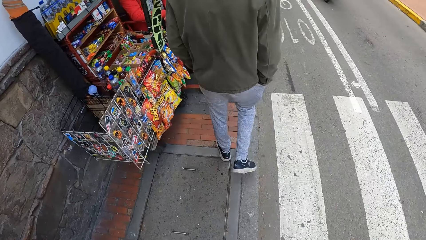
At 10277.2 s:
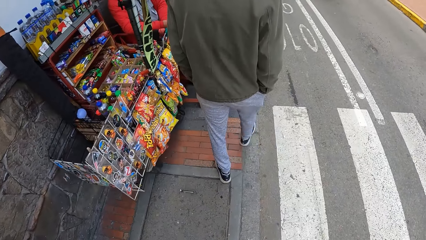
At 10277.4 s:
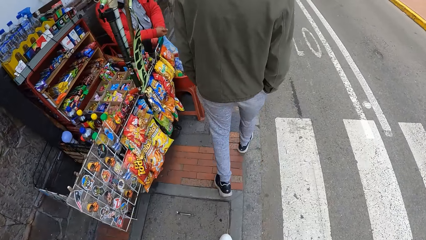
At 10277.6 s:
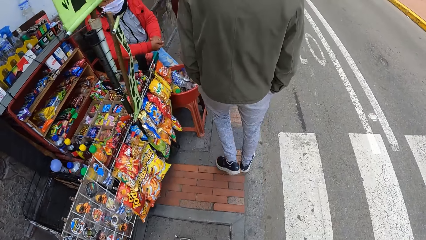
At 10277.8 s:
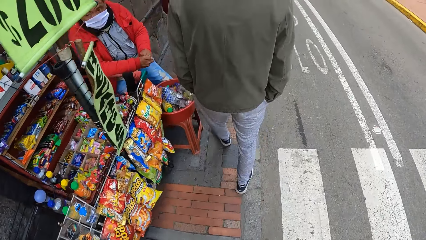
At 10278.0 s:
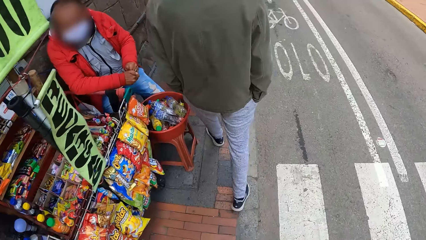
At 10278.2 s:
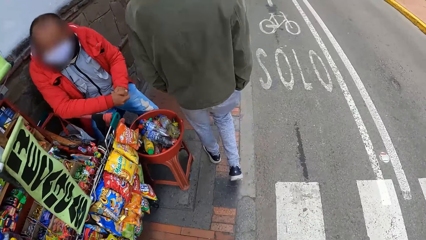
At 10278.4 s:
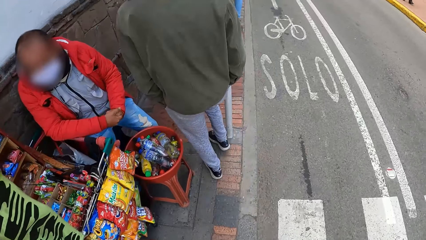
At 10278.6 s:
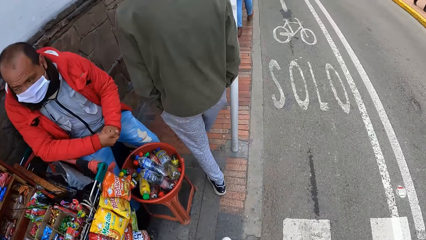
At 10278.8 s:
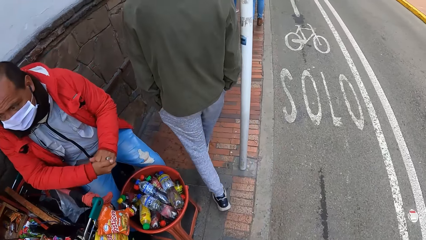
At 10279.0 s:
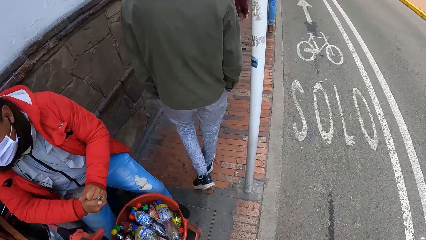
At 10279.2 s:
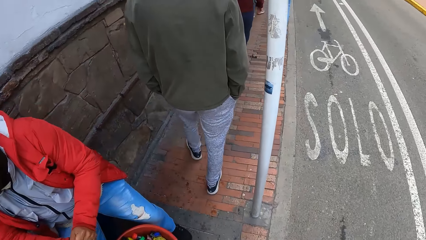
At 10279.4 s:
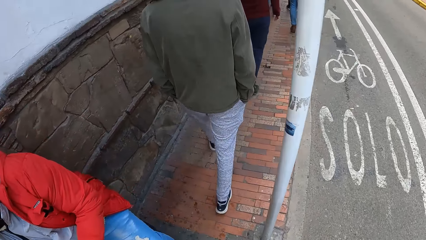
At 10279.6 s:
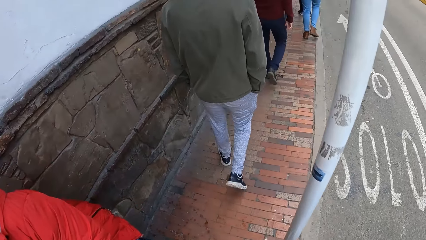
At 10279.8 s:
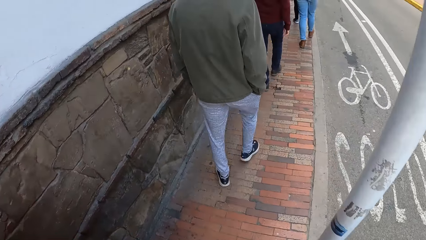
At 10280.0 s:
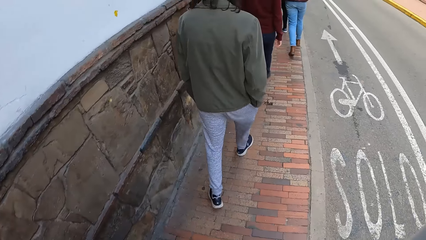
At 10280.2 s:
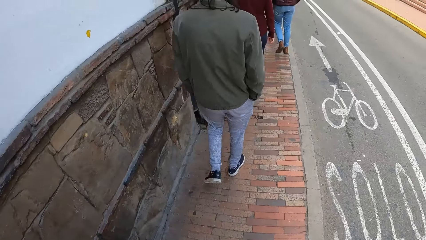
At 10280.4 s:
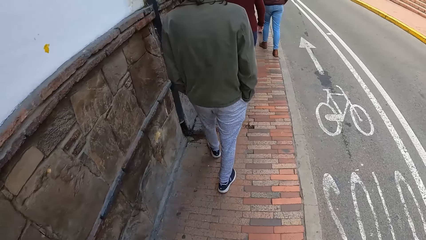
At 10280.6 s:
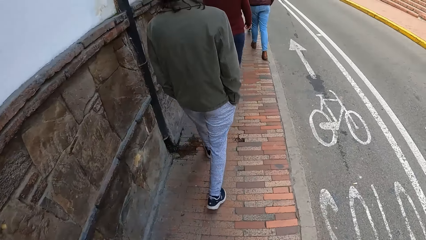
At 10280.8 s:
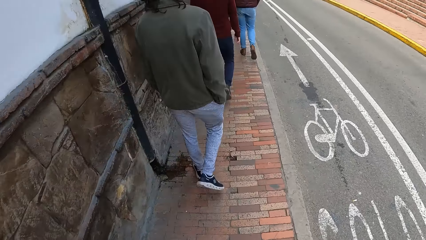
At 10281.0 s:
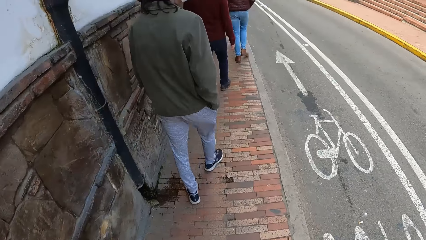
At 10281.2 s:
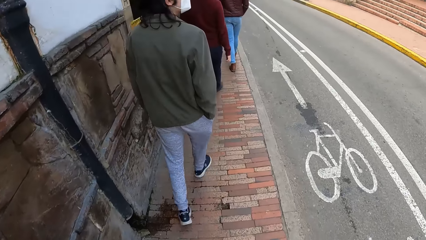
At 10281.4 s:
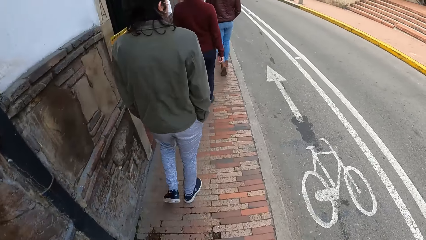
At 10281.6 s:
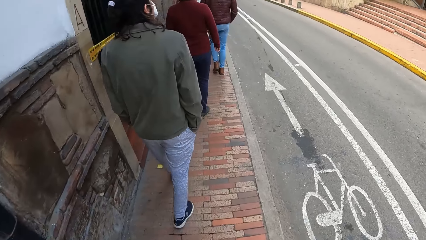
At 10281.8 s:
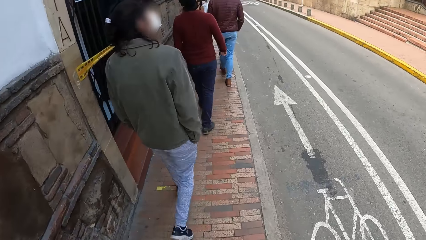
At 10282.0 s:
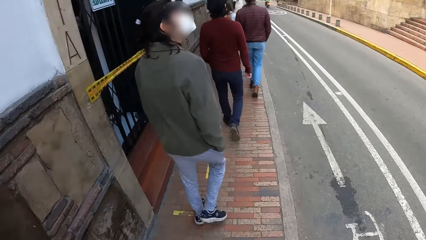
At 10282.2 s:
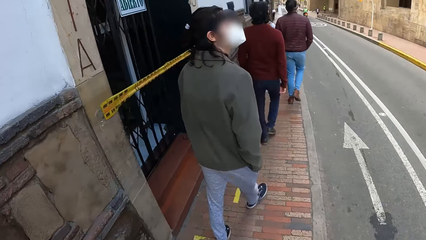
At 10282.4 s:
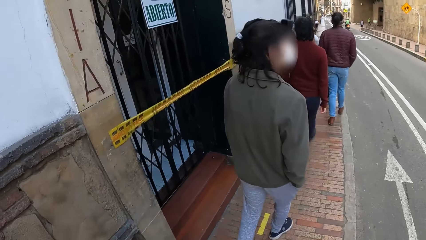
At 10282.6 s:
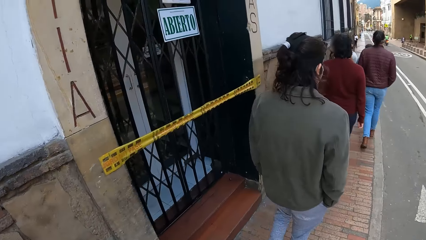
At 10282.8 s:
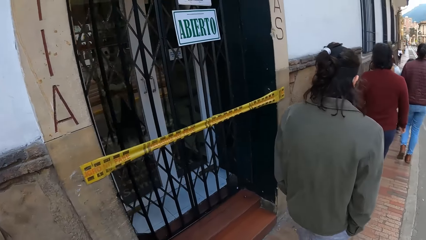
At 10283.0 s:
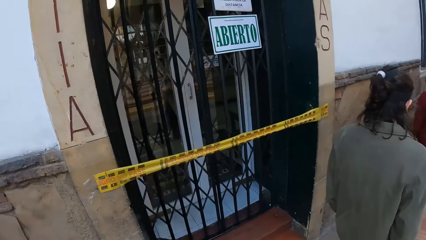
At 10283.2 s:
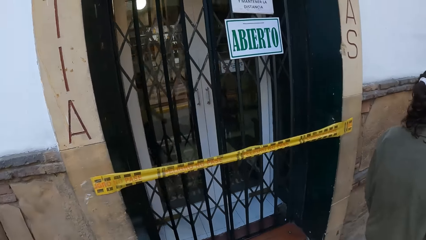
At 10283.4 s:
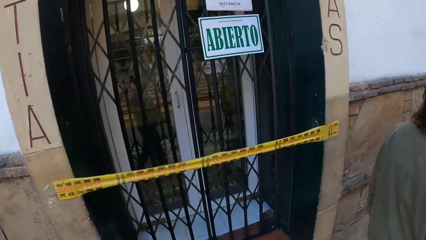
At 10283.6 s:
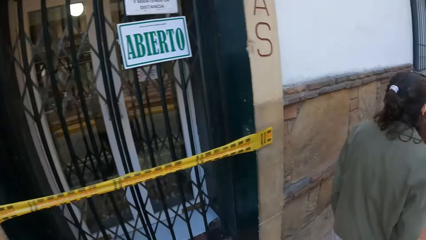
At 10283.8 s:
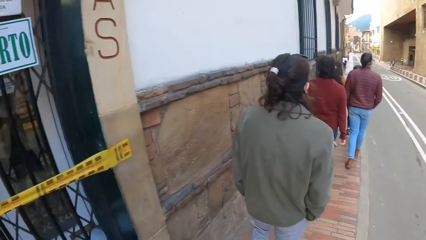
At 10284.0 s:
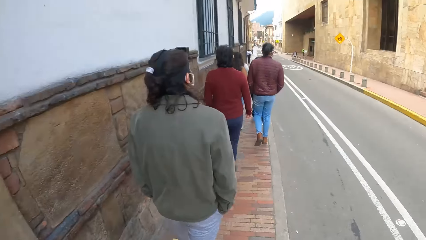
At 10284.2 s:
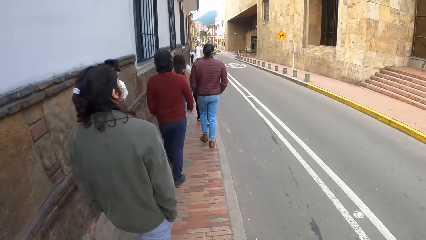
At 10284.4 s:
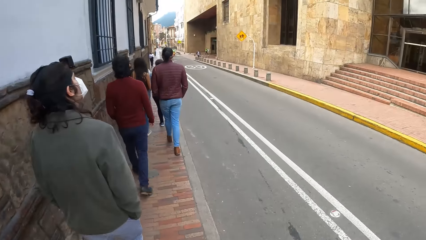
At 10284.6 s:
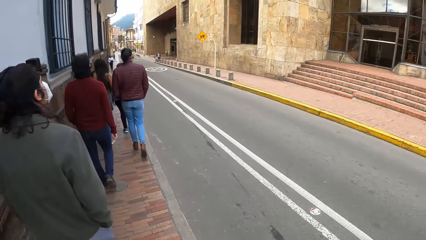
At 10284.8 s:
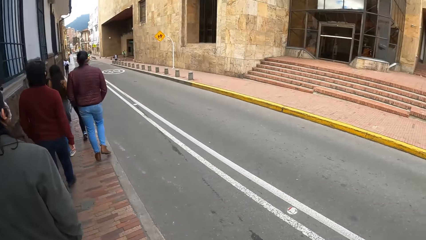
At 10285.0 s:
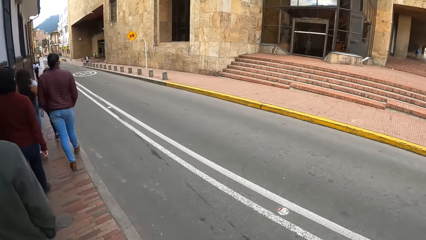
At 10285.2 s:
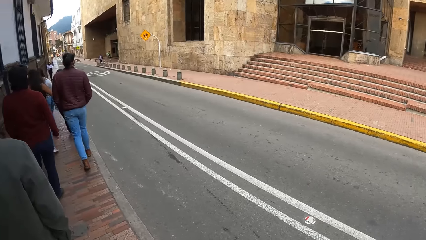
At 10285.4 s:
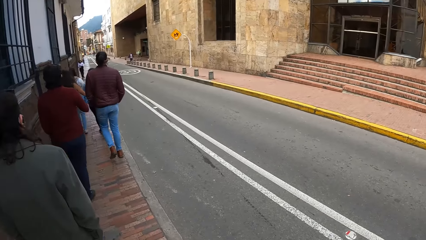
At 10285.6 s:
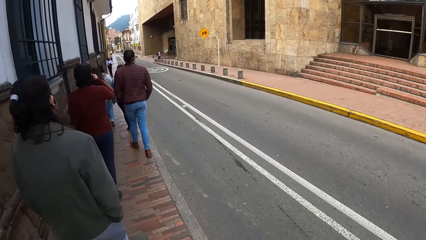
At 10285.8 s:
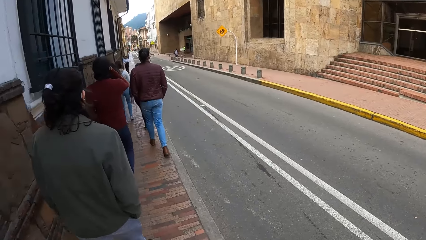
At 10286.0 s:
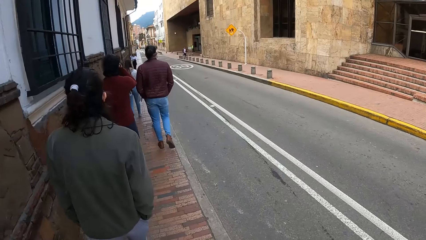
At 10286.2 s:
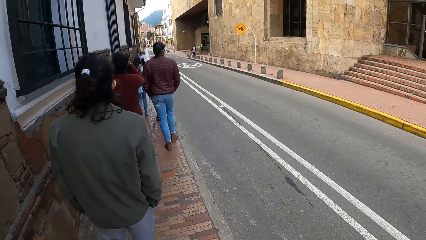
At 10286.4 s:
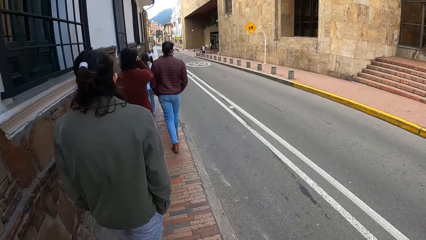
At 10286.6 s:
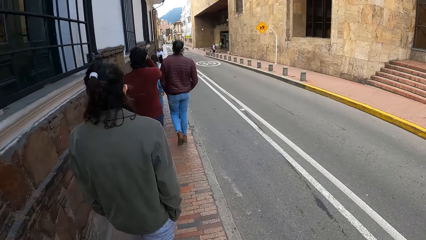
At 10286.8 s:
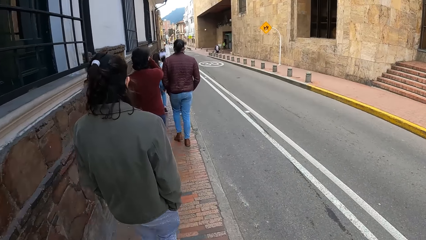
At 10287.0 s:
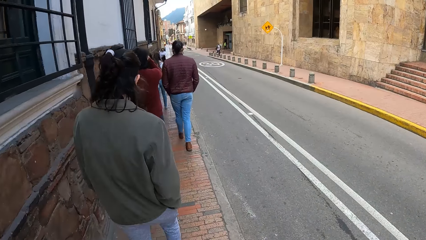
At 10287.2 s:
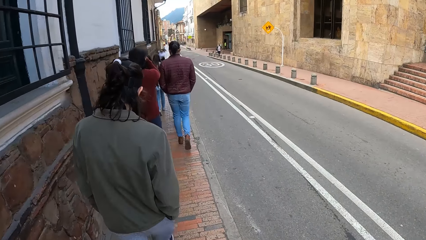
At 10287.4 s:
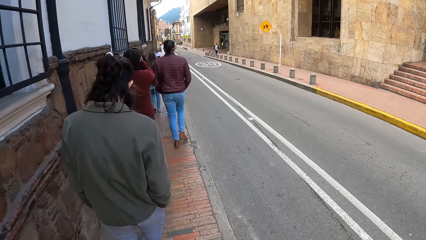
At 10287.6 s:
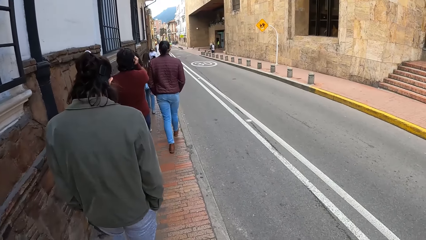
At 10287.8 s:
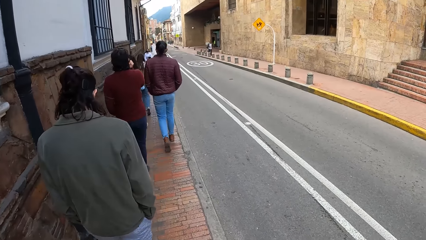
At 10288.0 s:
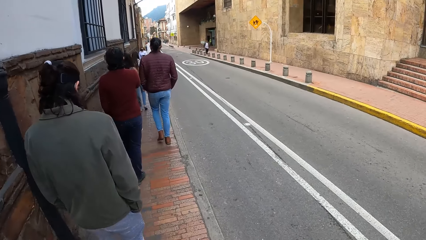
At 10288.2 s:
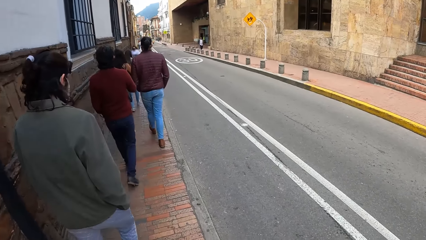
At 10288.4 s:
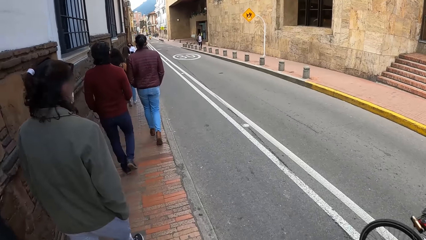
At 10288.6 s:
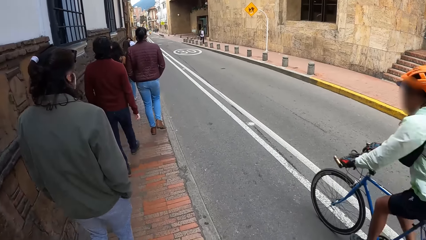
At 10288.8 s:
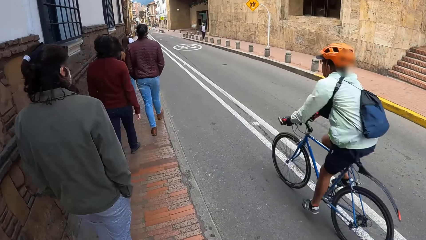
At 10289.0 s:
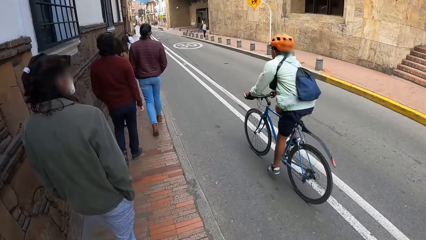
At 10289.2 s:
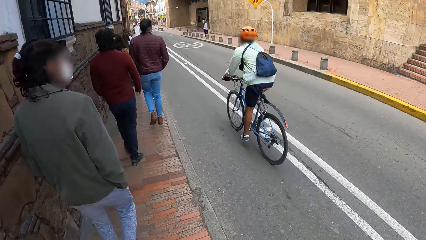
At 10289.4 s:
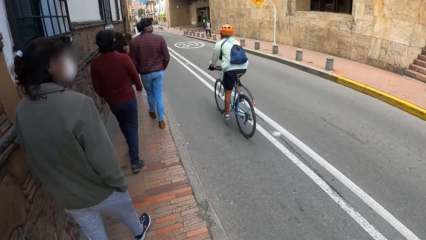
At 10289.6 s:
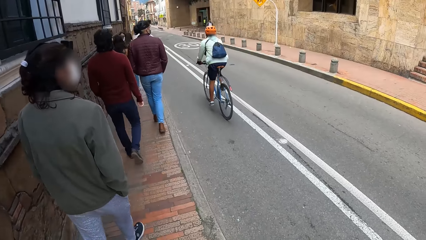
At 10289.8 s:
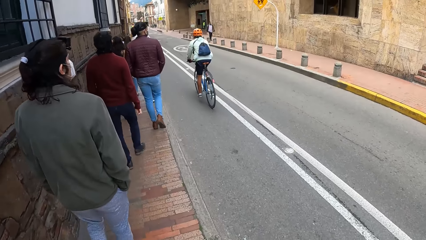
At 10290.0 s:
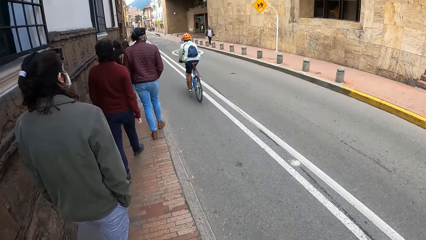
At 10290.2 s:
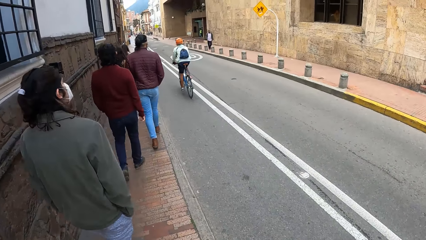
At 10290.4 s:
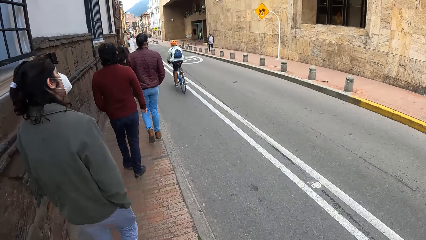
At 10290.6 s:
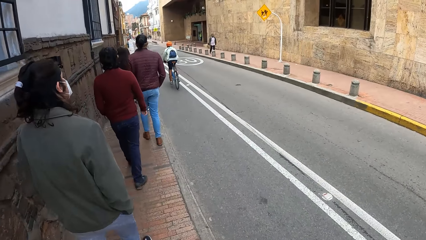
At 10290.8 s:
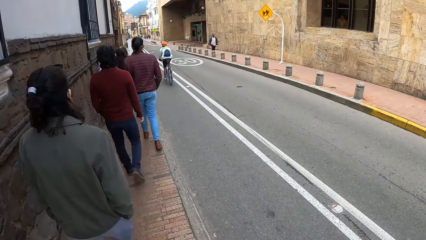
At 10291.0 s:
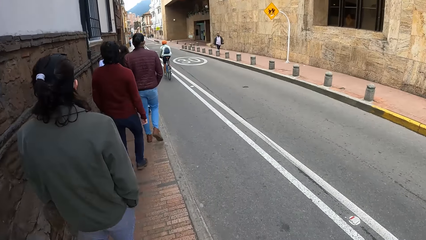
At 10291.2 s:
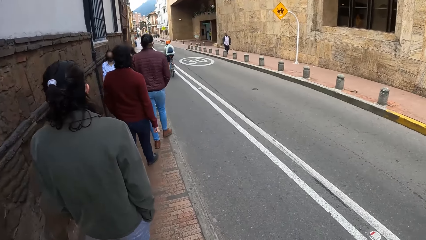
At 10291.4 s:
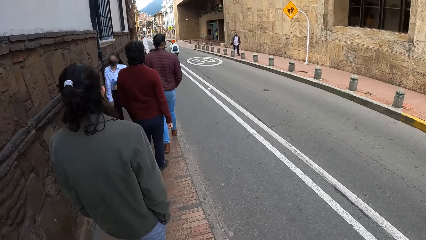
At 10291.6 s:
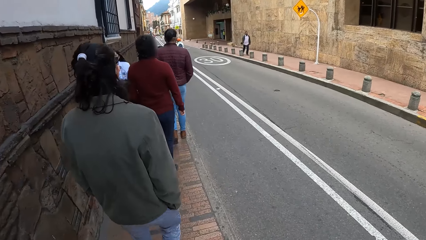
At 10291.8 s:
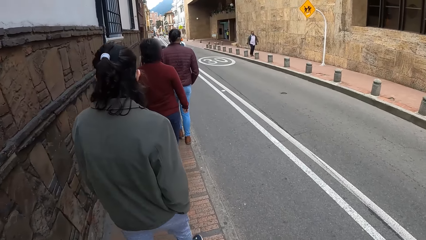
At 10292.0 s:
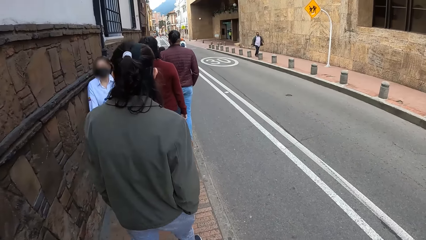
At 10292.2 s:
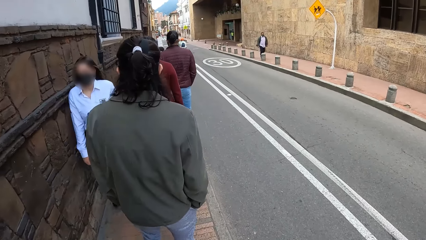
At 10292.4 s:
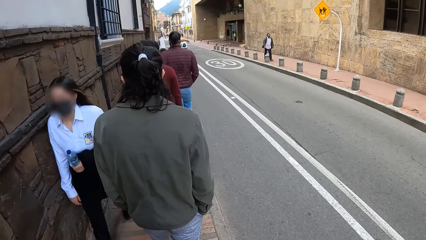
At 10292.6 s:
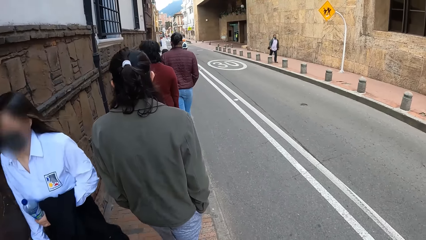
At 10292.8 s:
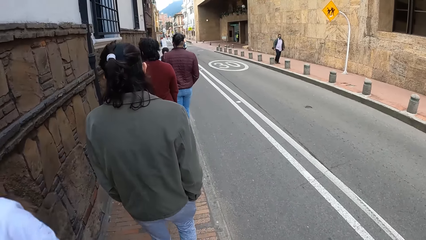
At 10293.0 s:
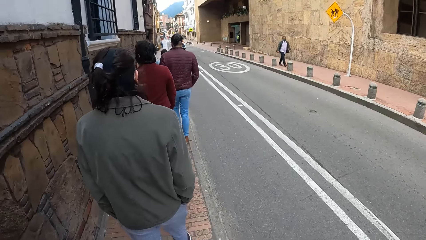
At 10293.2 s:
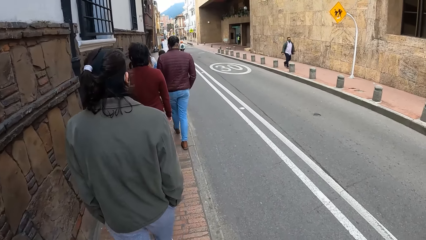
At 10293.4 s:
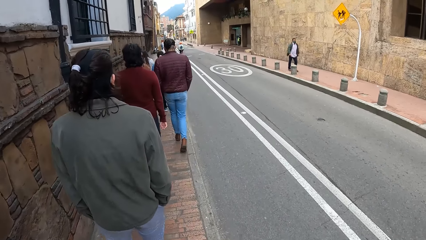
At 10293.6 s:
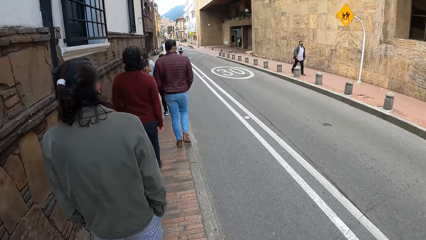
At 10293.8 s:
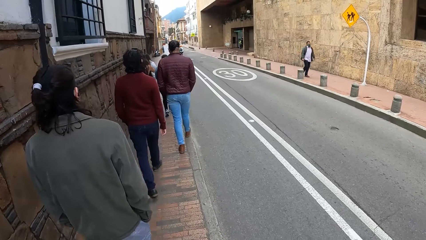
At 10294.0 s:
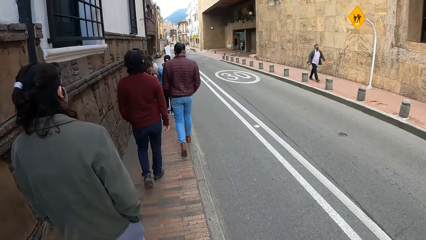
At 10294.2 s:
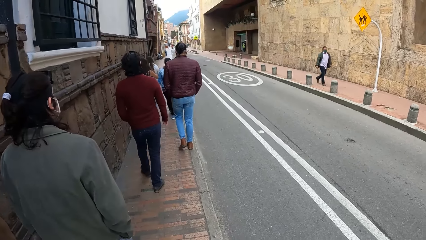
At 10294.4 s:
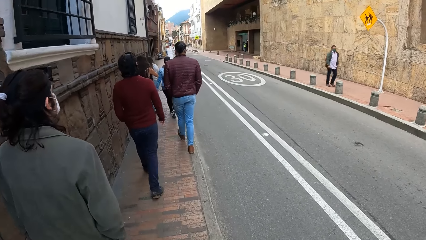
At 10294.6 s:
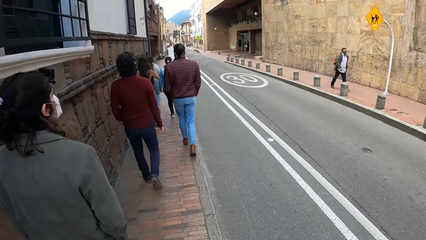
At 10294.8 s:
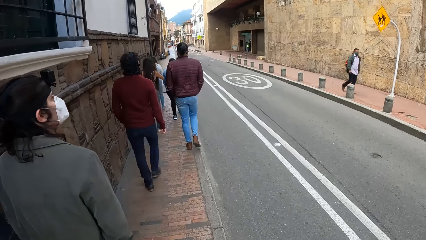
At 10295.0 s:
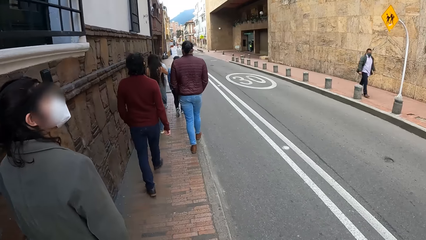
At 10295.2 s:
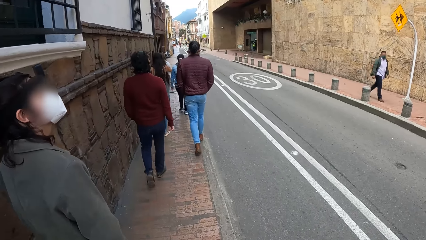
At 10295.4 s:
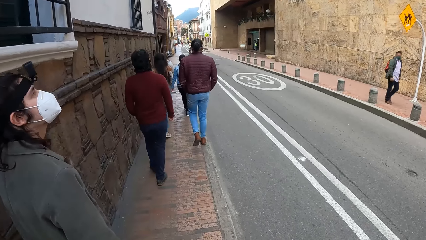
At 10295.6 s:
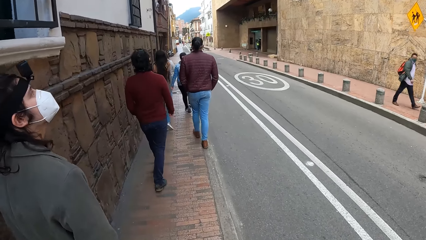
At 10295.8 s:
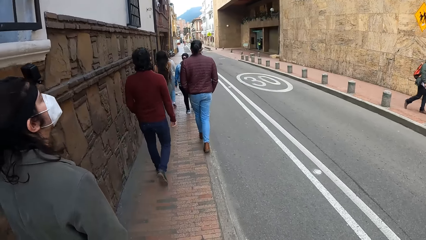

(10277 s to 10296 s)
A man rubs his hands together. Another man raises his right hand toward his face. A cyclist rides a bicycle past the camera wearer. A woman walks past the camera wearer.
